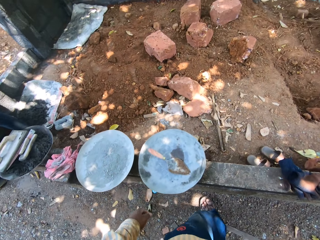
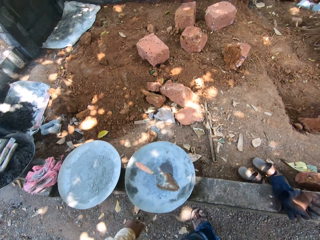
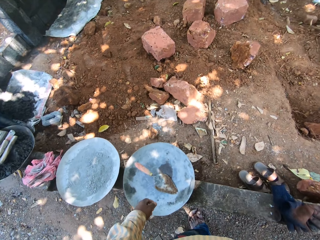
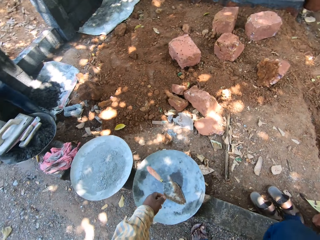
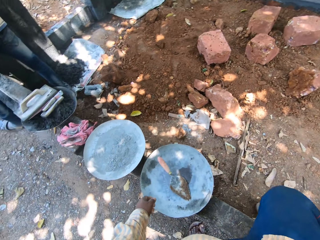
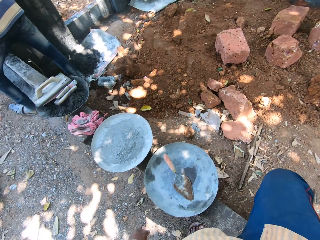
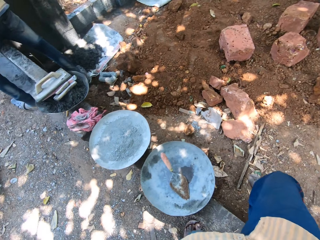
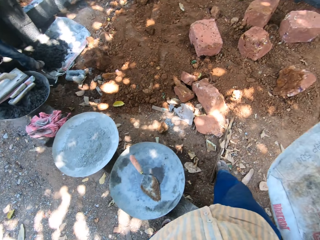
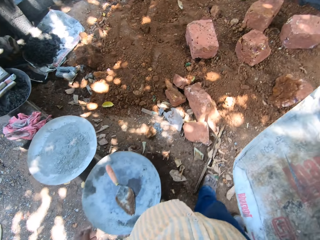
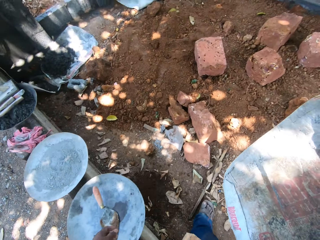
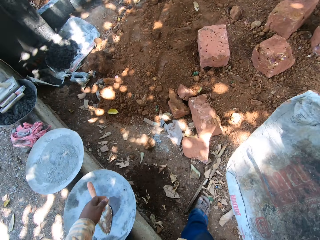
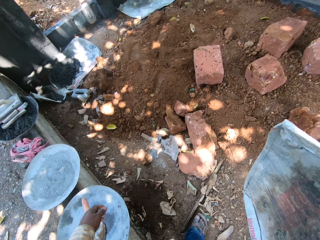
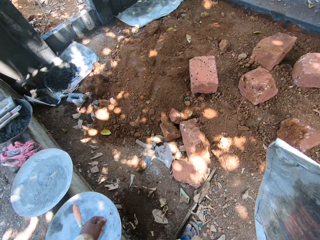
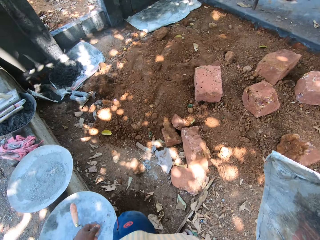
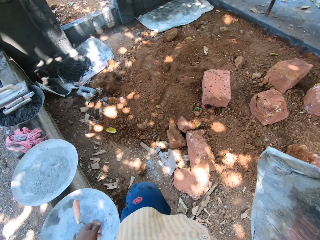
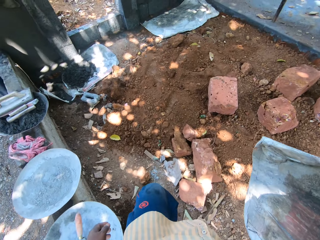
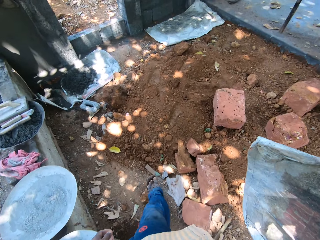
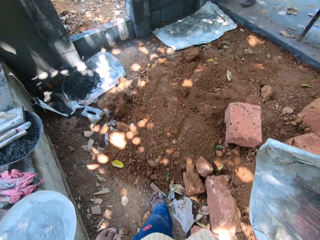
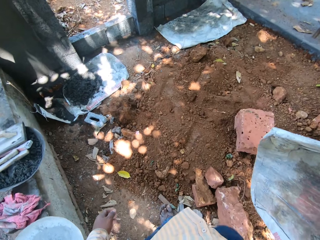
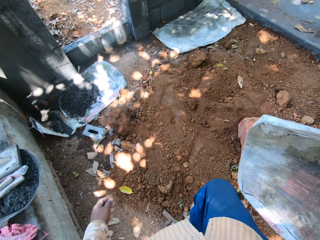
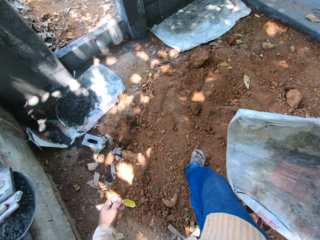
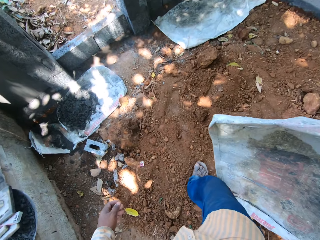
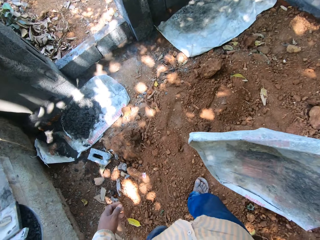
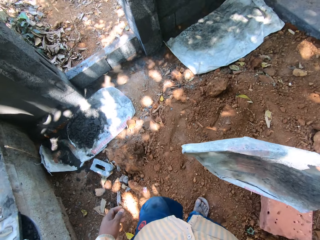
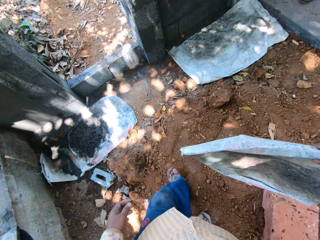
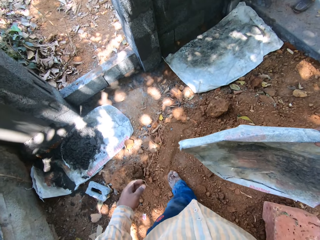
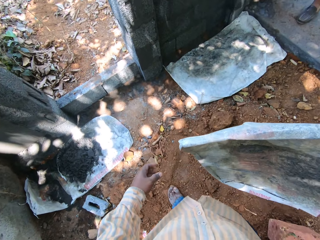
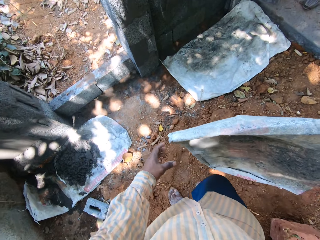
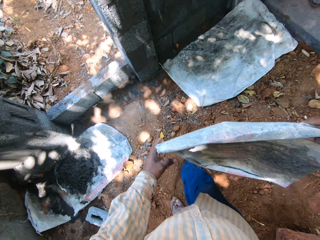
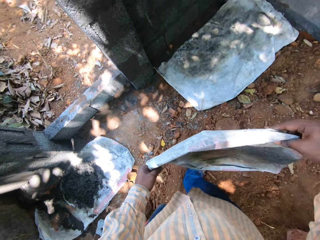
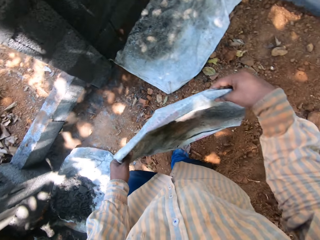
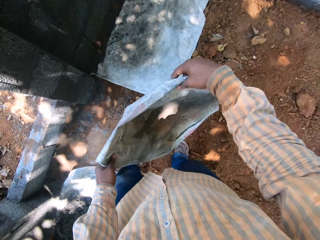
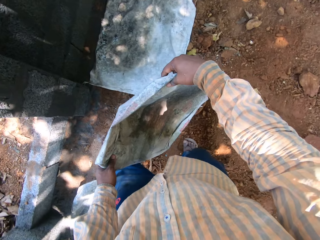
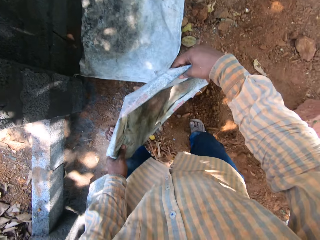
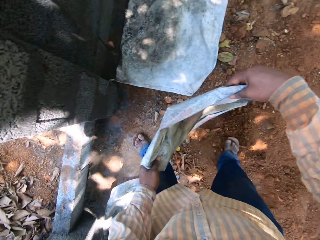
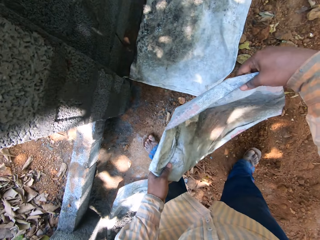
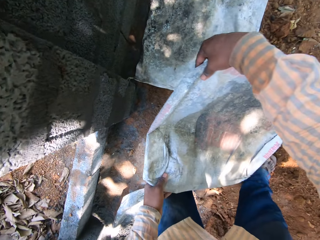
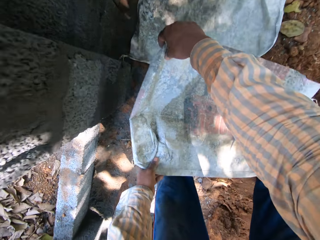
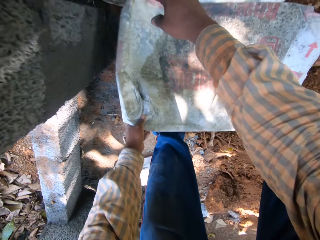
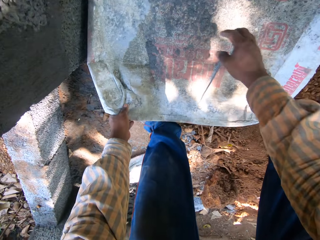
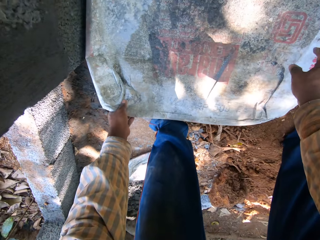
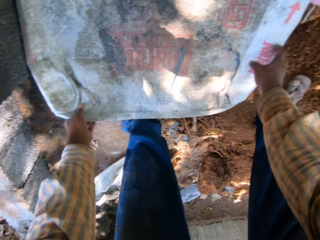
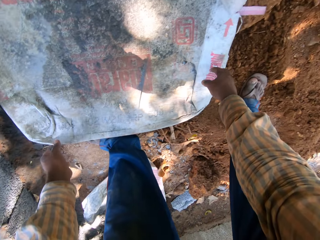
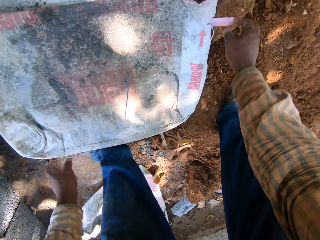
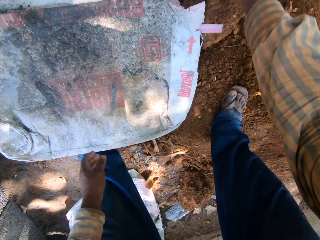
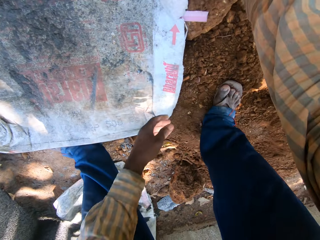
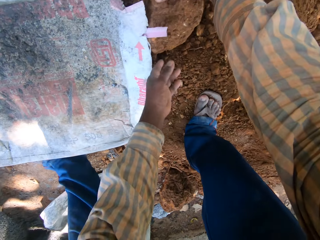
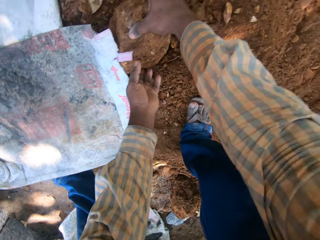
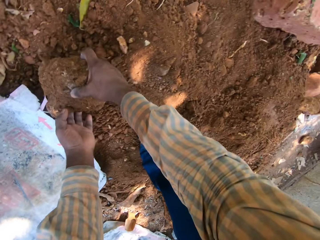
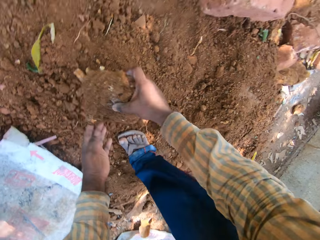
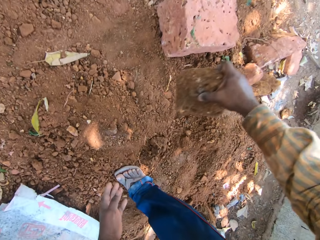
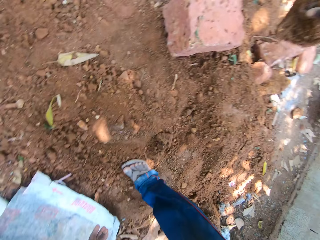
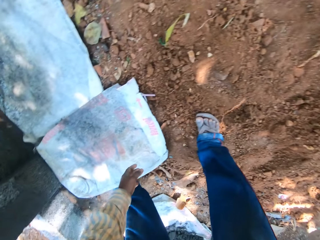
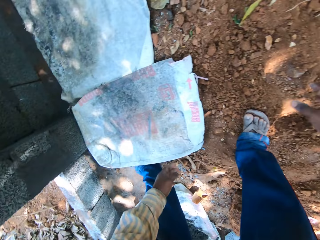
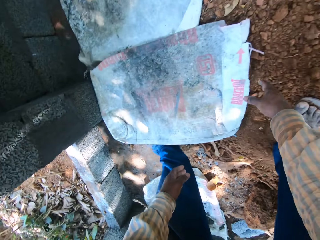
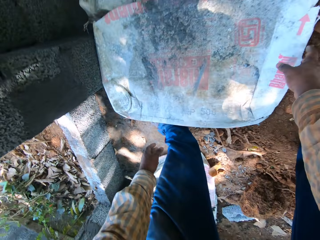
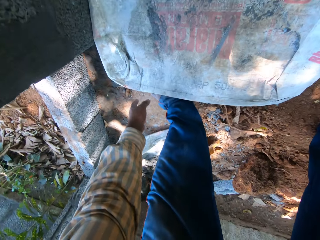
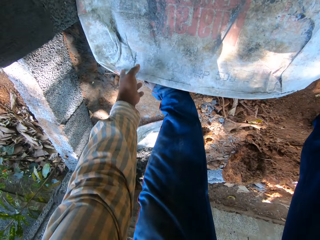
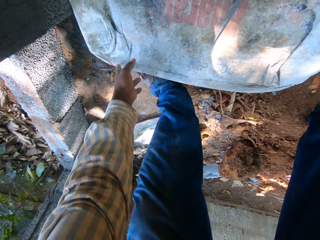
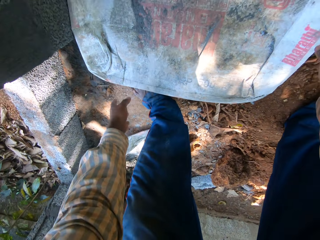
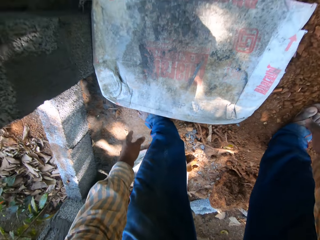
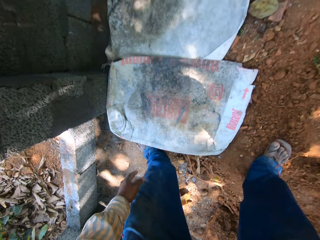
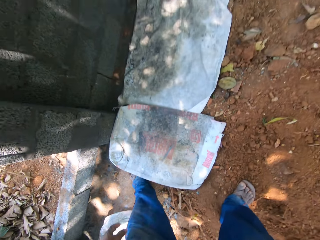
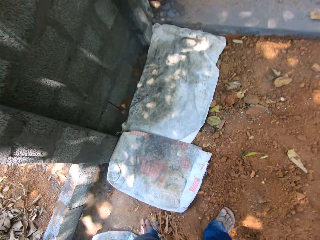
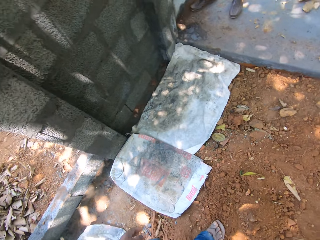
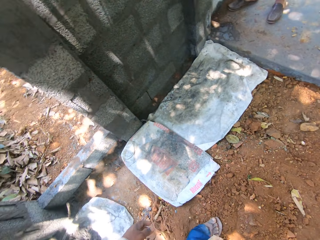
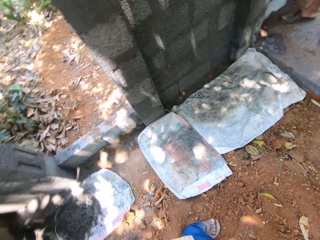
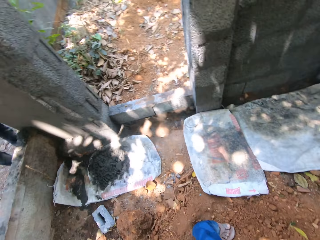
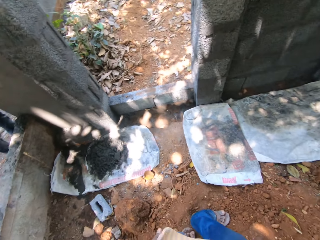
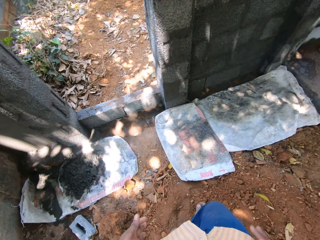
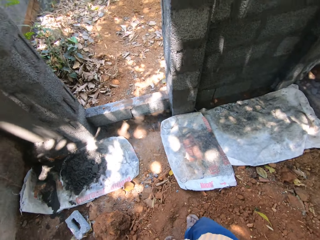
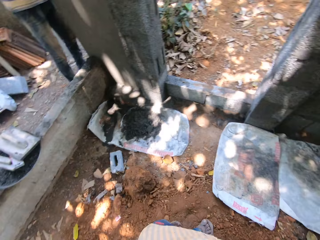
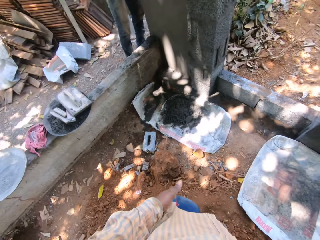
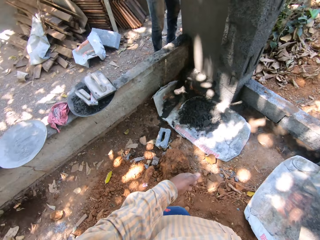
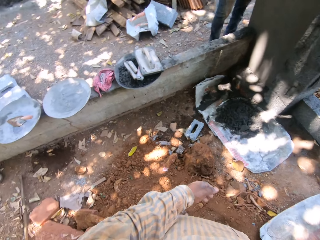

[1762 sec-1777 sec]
The camera wearer enters the construction site. He jumps through a wall. He walks around the site. He holds the sack with his hands. He places the sack on the ground with his hands. He spreads the cement bag on the ground. He picks up a stone from the ground with his hands. He throws the stone on the ground with his right hand. He moves a rock on the ground. He touches the sack on the ground with his hands.

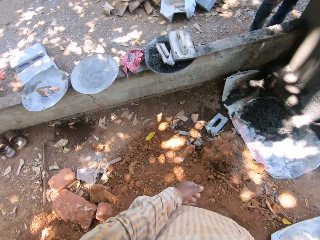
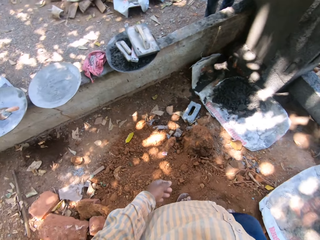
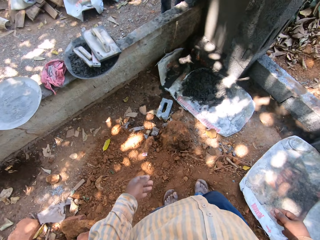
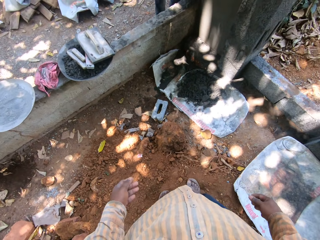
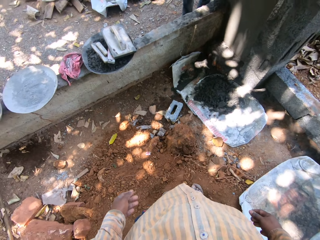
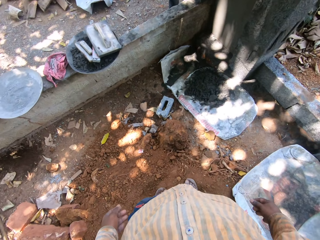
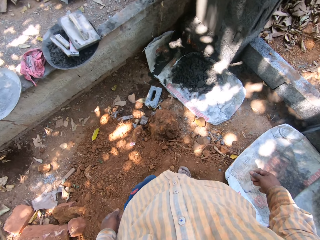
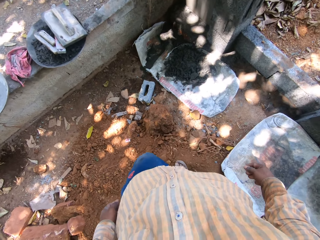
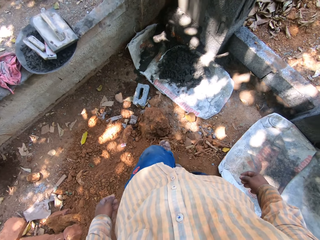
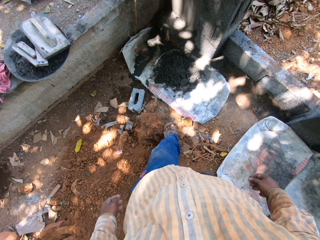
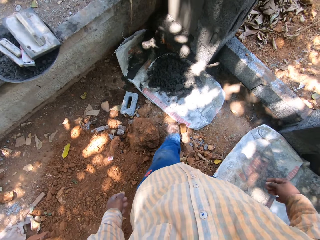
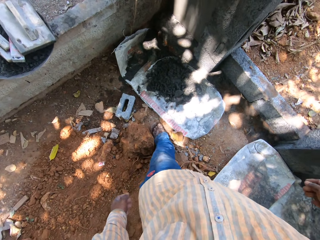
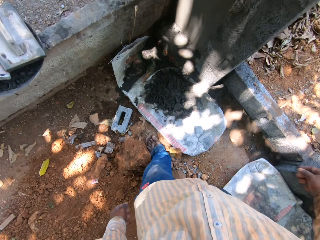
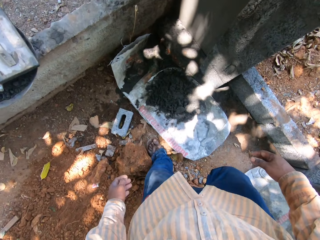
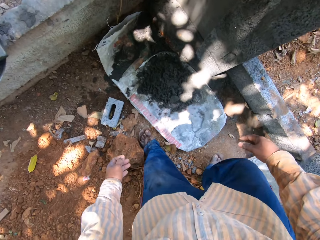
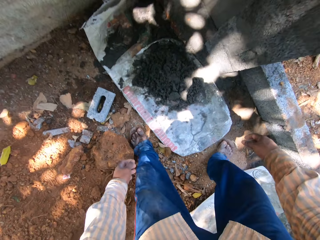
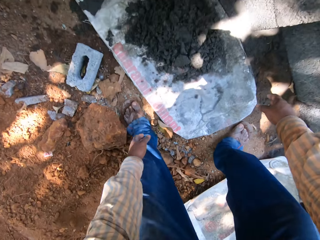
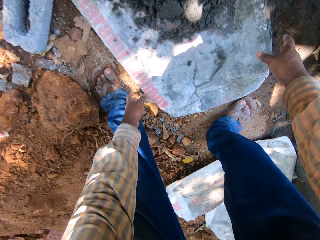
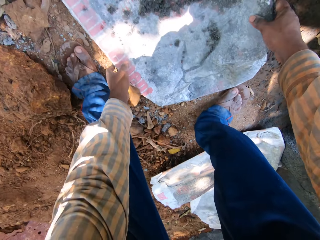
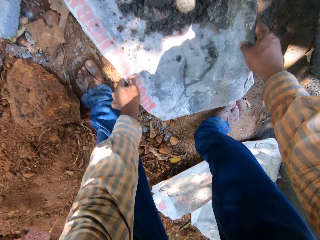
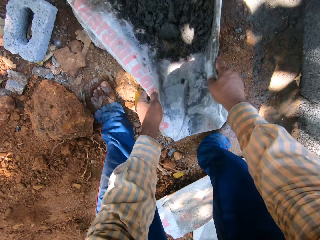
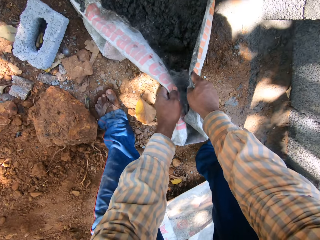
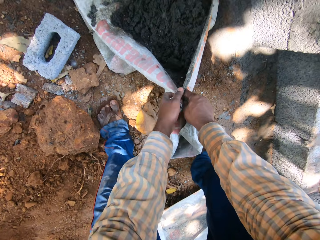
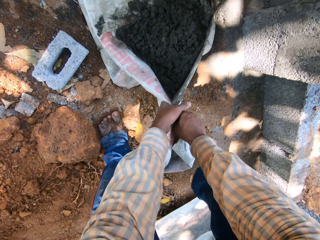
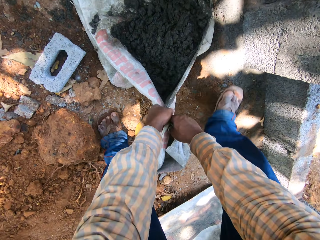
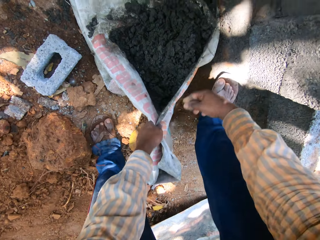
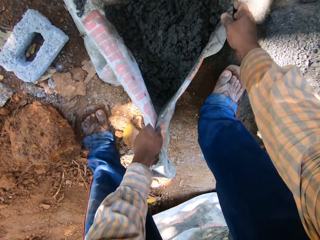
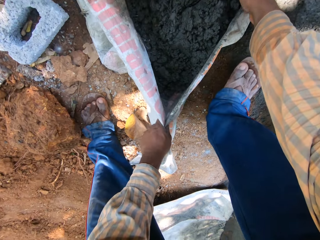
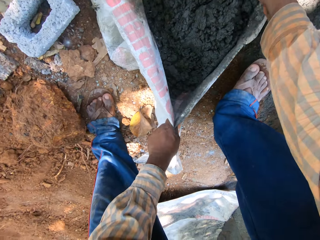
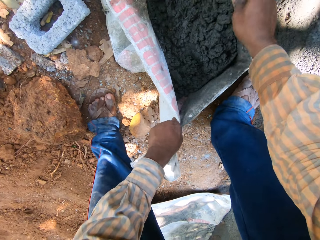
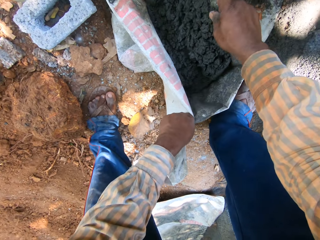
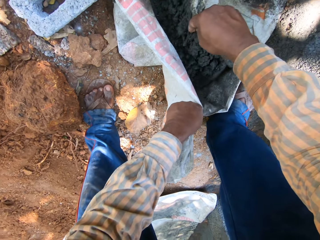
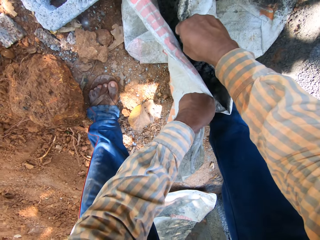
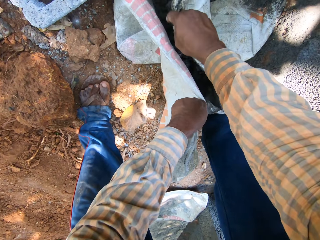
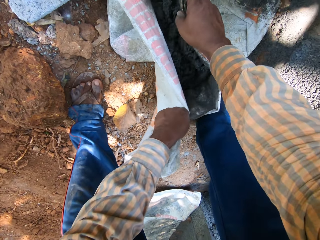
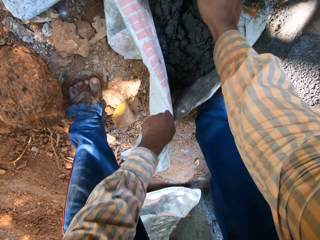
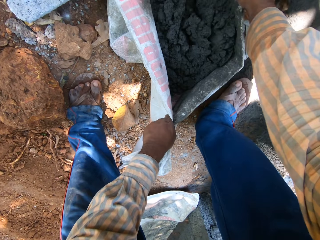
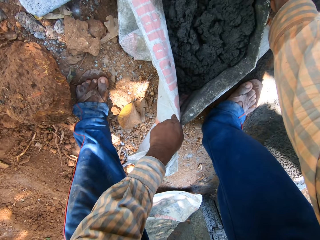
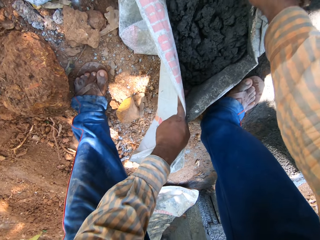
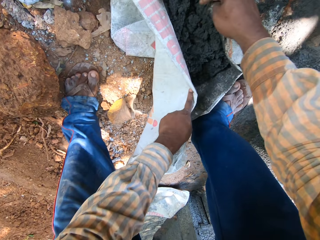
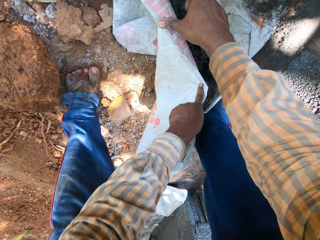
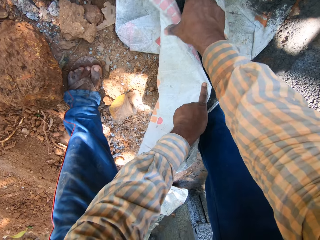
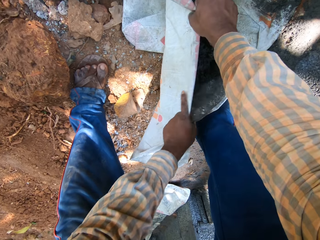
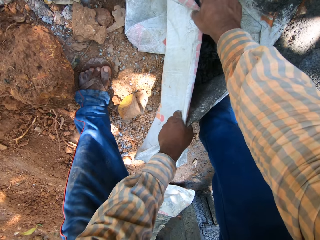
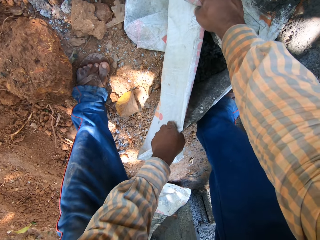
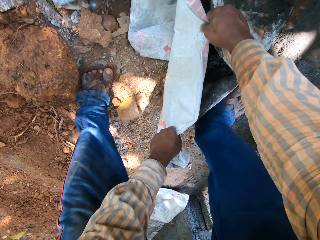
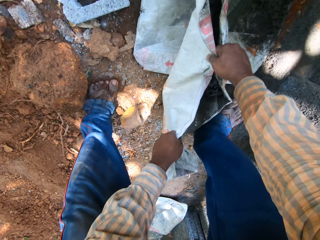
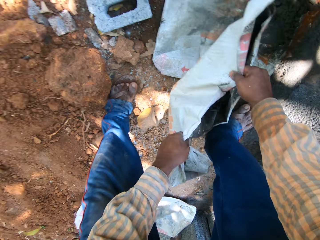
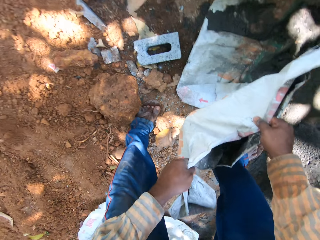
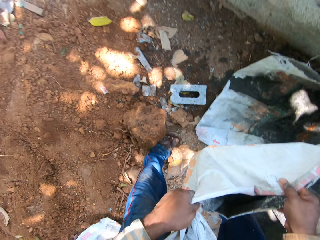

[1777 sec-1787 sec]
The camera wearer walks around the site. He packs up a sack of concrete mix on the ground with his hands. He picks up mortar from the ground.
